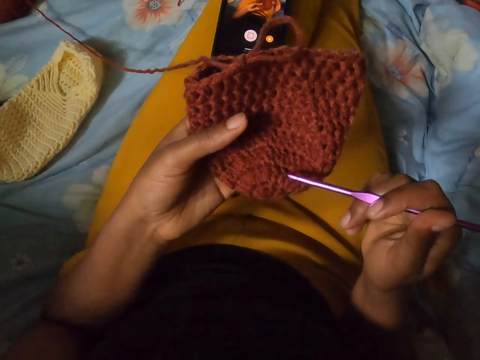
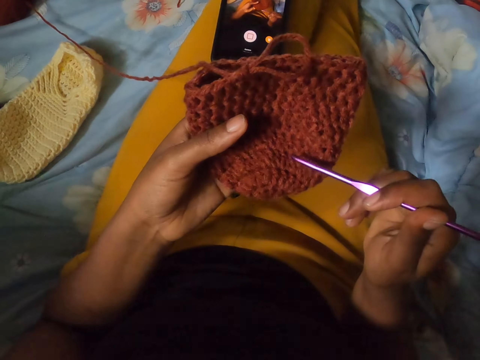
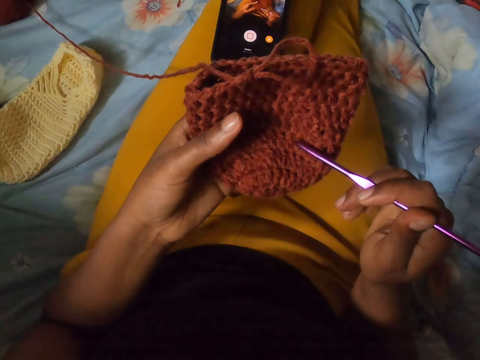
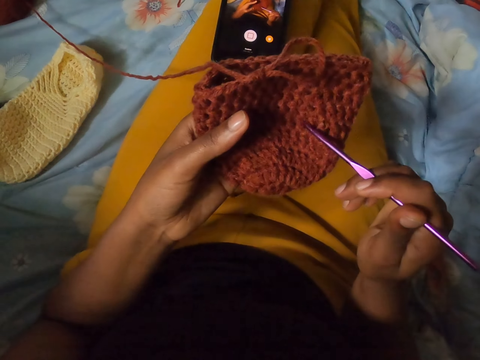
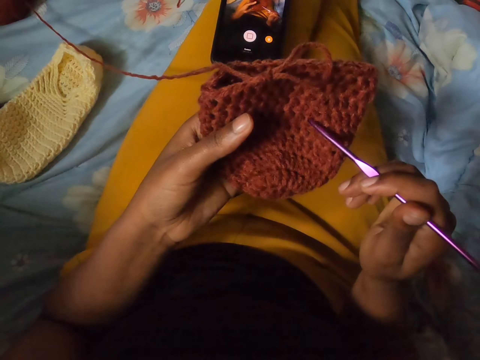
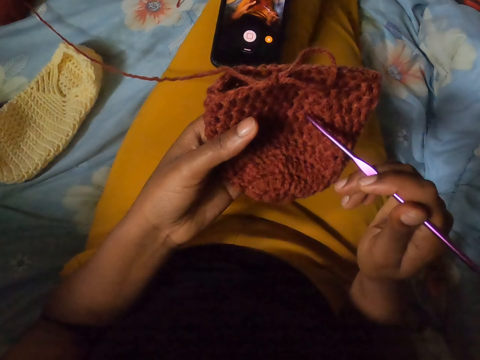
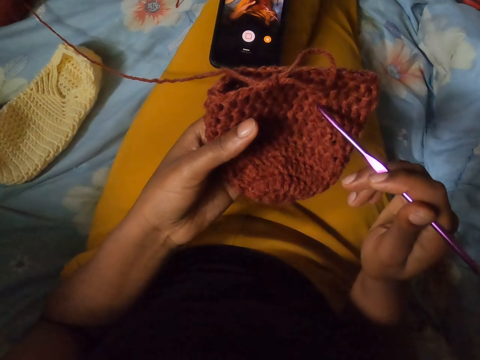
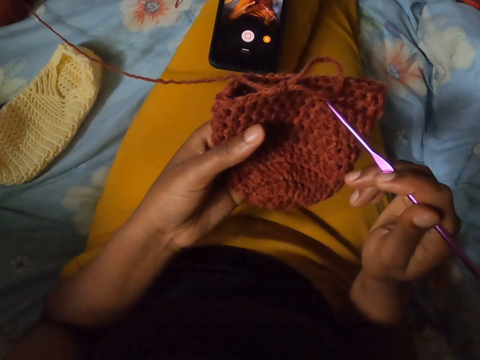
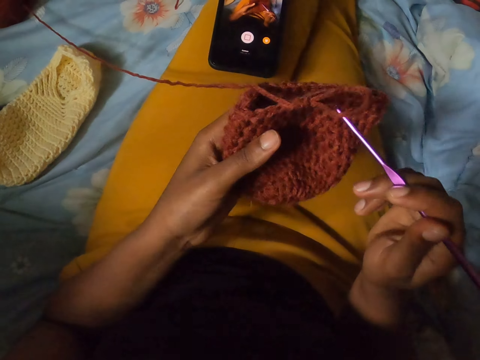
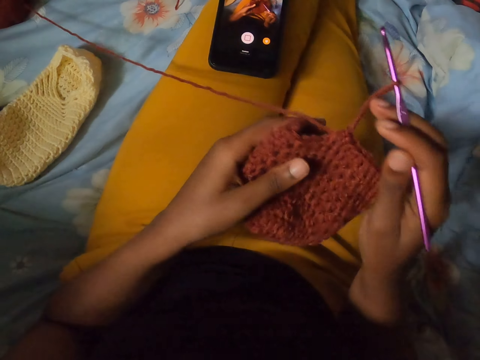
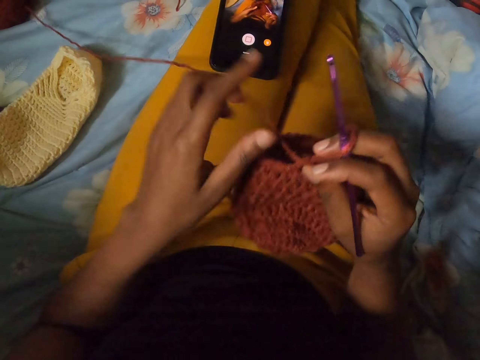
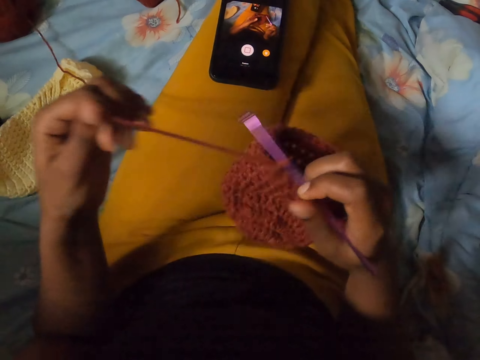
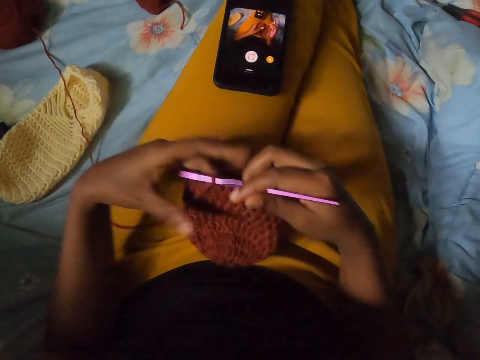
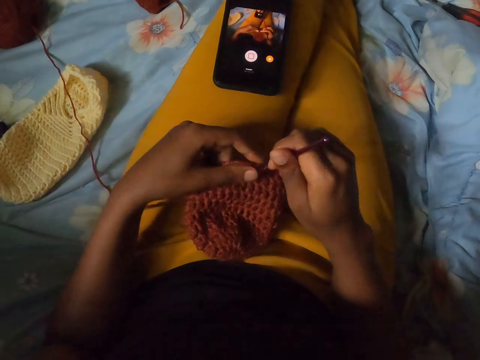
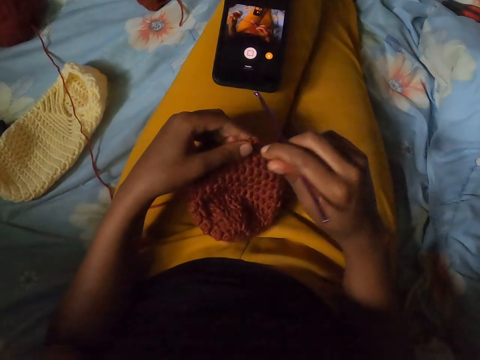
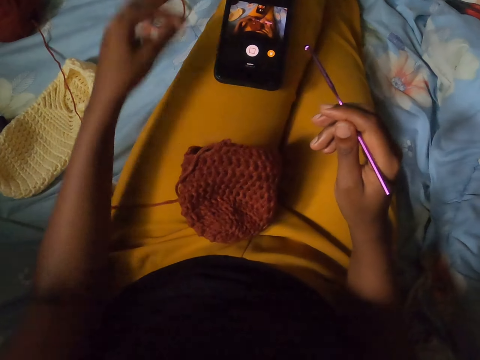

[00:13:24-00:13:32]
The camera wearer crochets the slipper with the crocheting hook with both hands. She drops the slipper on her left leg with both hands. She stops crocheting so she can count the pattern of the other crochet.

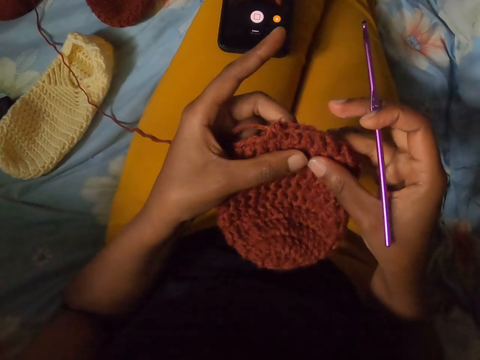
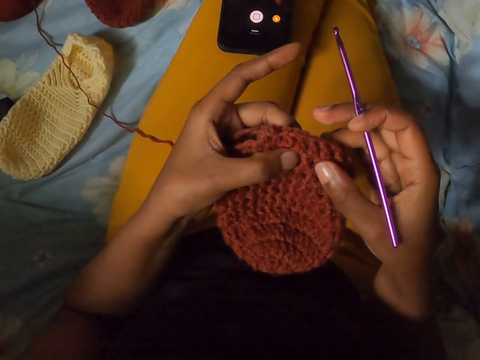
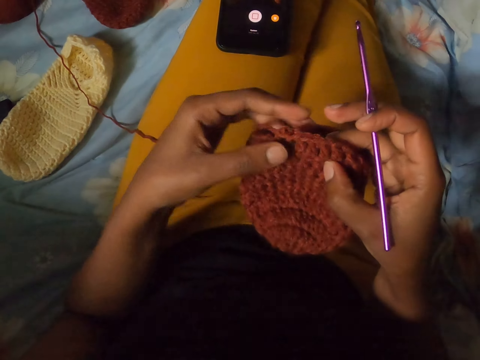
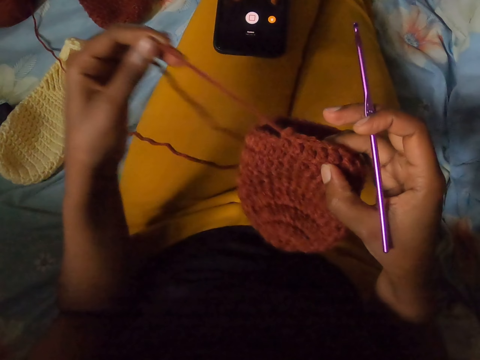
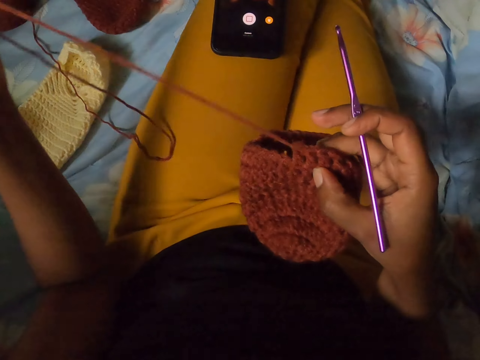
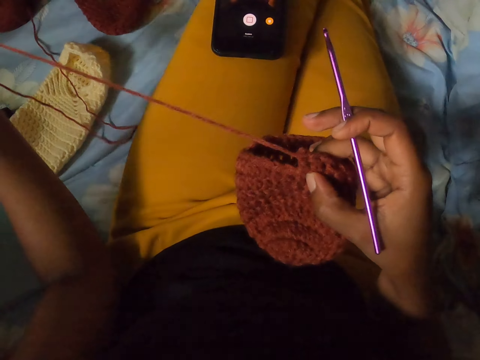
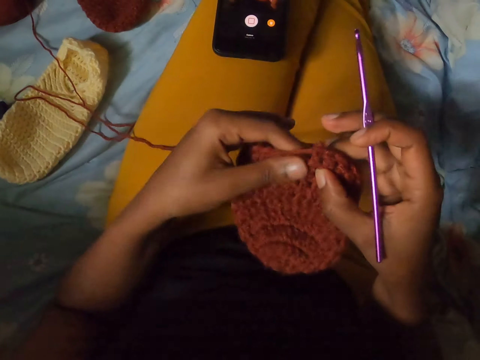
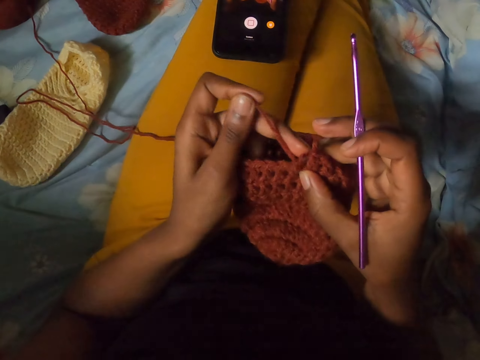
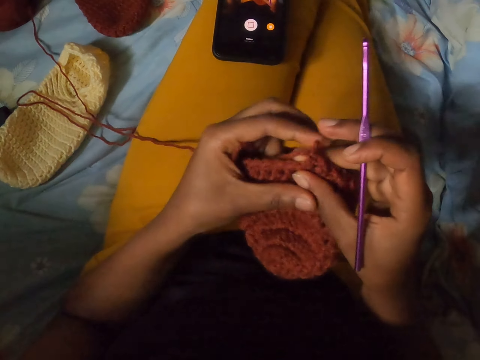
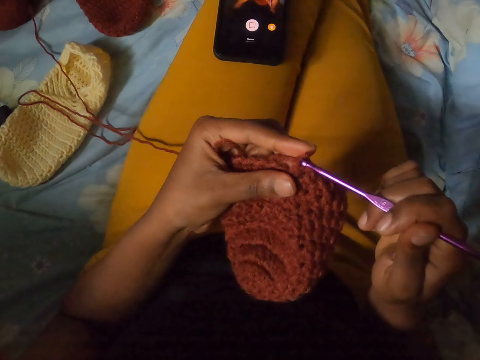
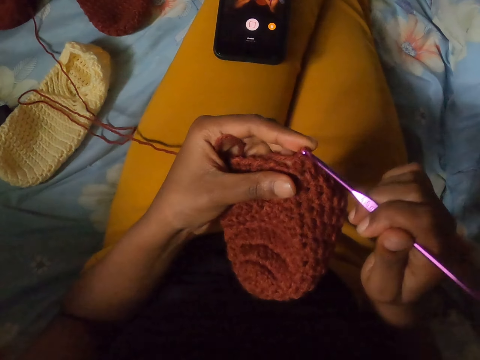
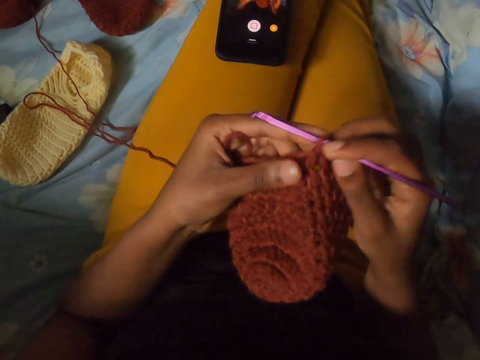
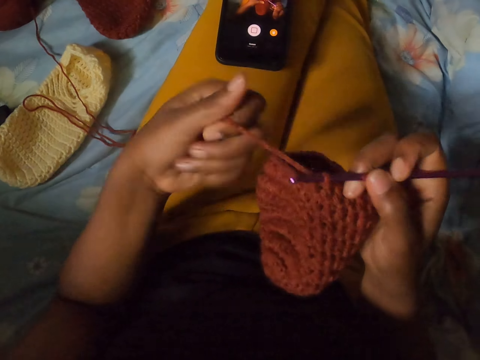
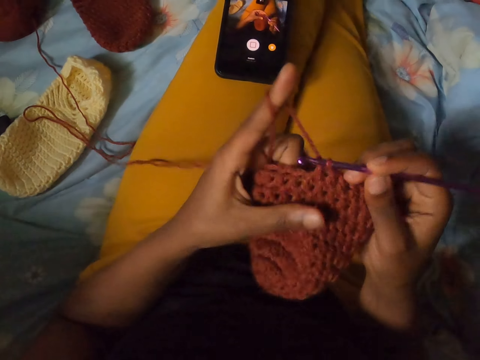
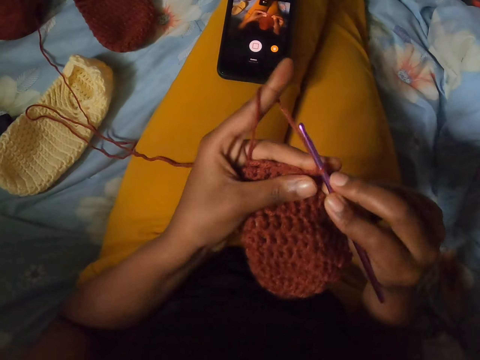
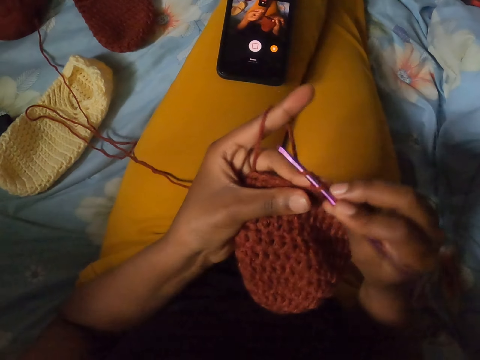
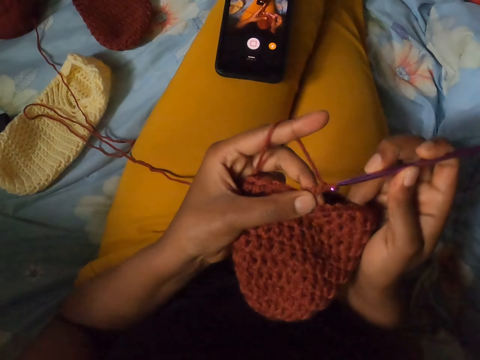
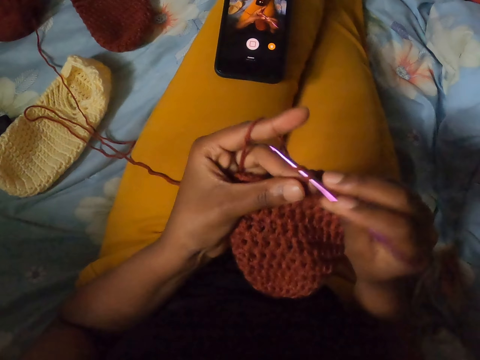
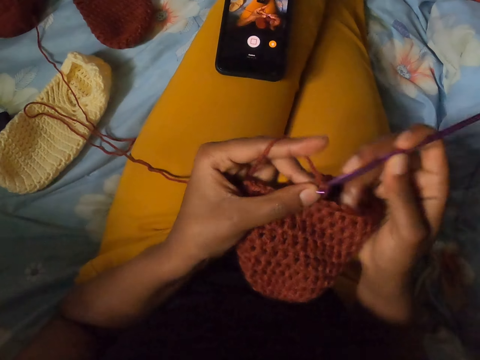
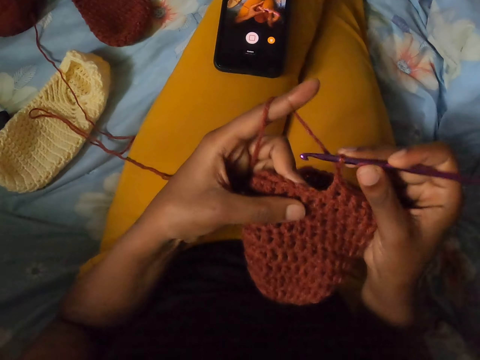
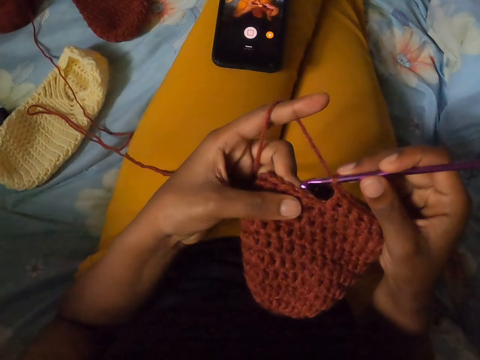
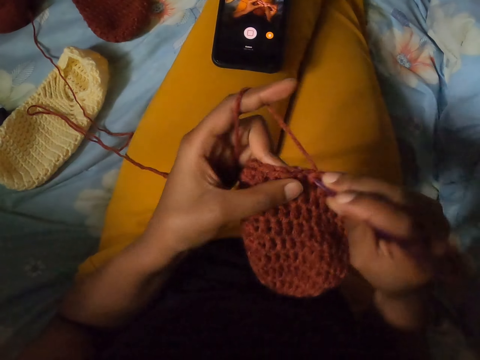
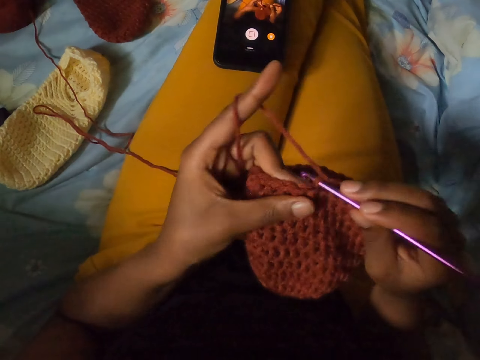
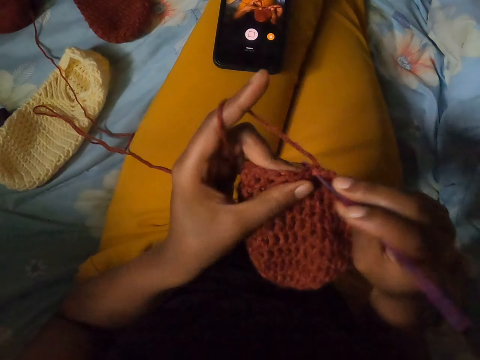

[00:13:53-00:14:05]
The camera wearer pulls out a strand of yarn from the crocheted yarn with her left hand. She adjusts the sewing yarn. She crochets the yarn in her left hand with the crochet hook in her right hand. She sews with a needle.

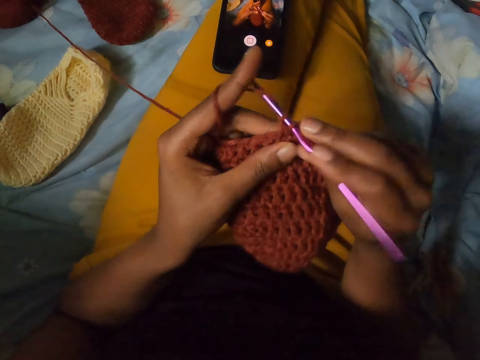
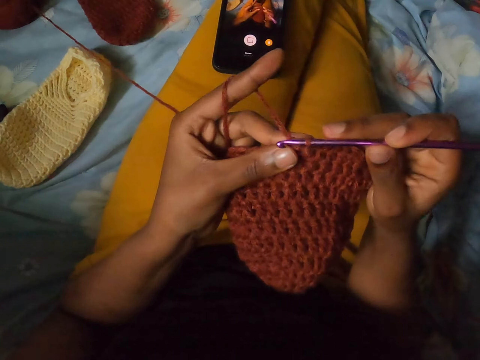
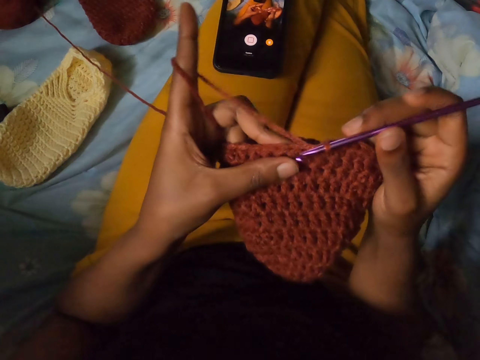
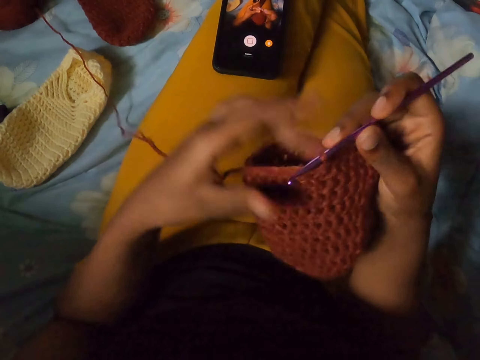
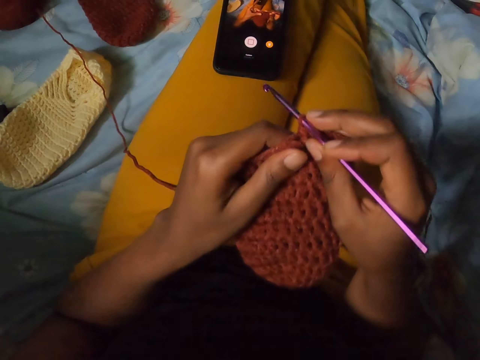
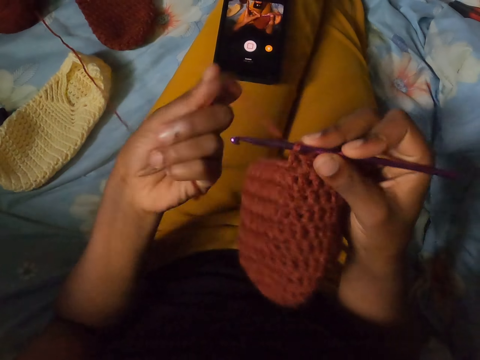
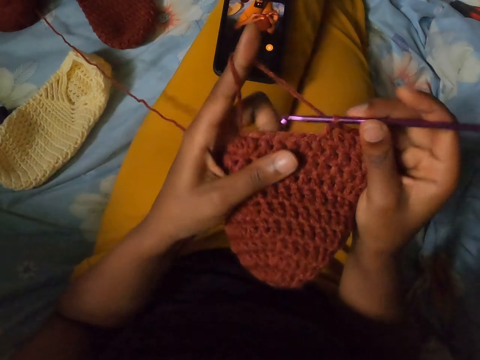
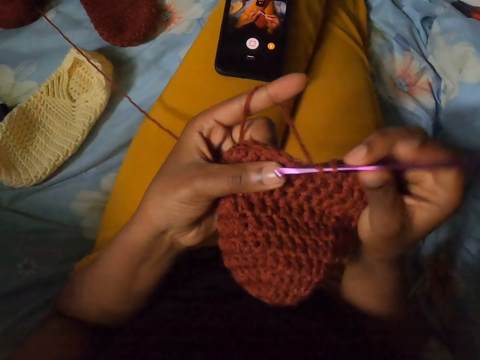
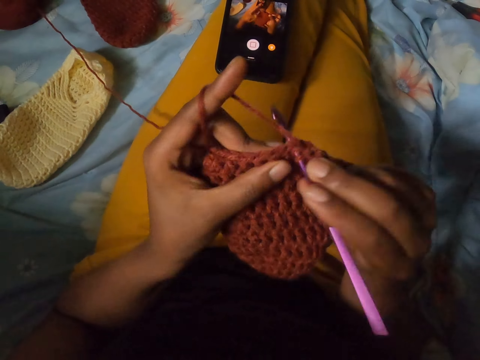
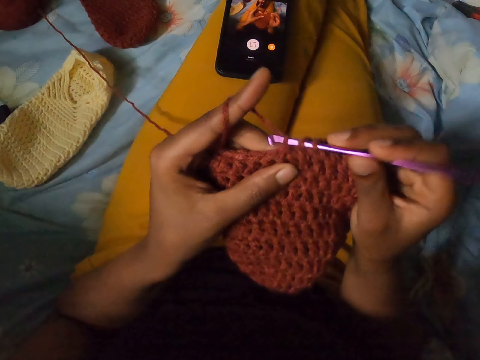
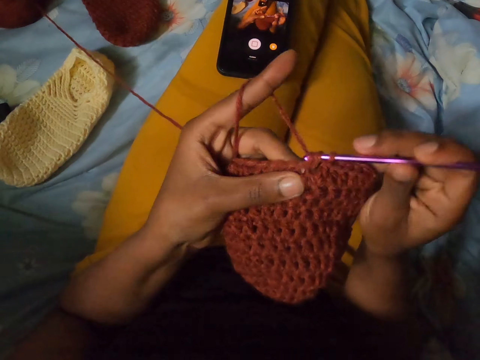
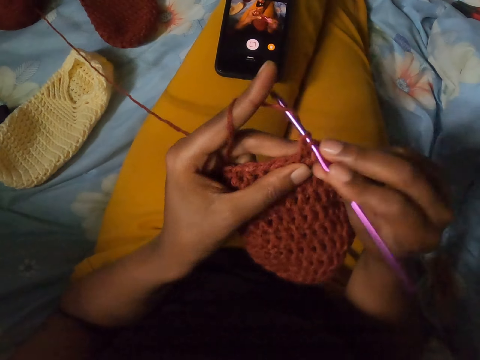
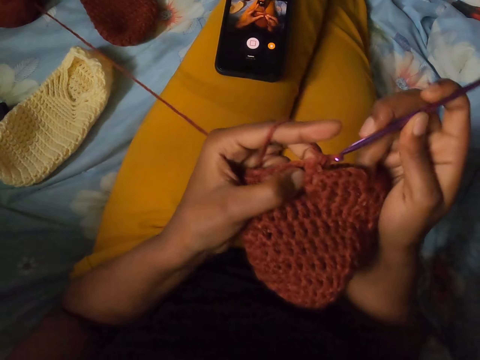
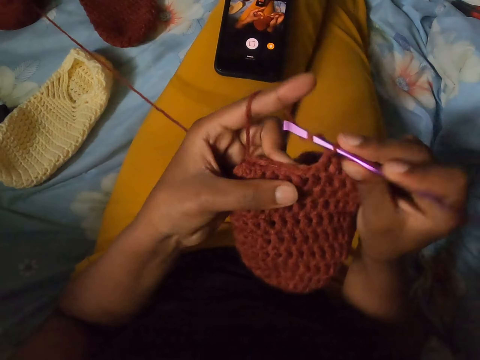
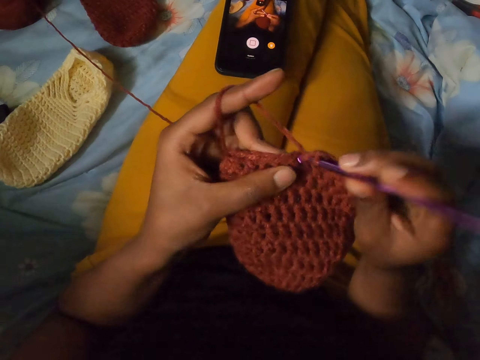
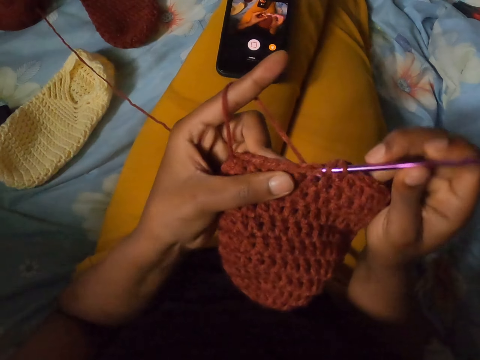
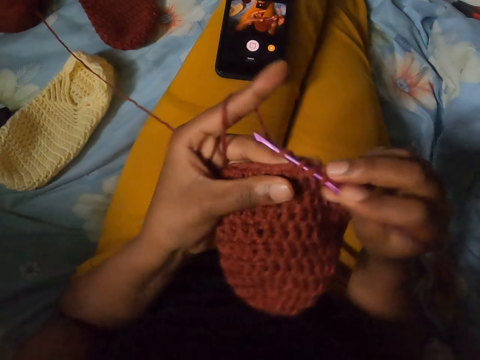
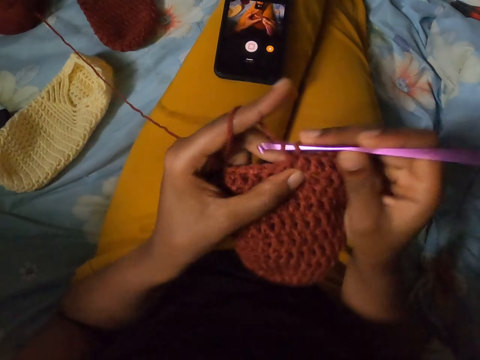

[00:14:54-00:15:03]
The camera wearer adjusts the yarn. They sew with a needle.
